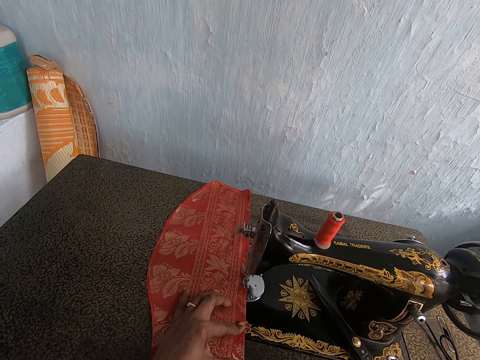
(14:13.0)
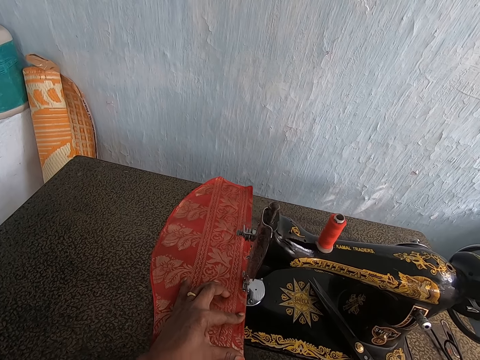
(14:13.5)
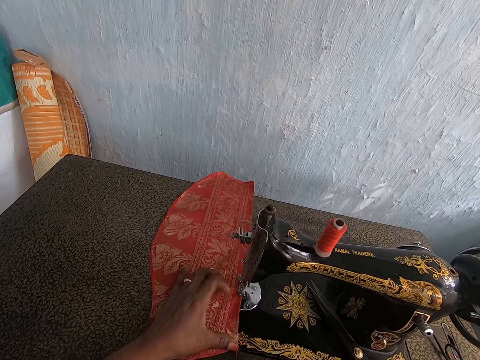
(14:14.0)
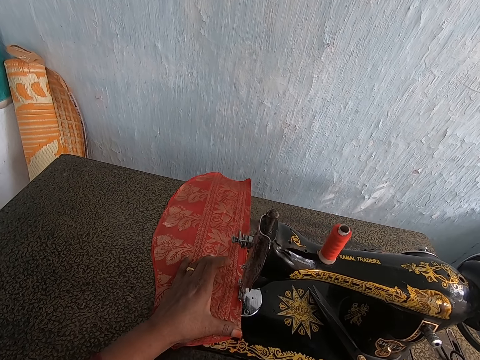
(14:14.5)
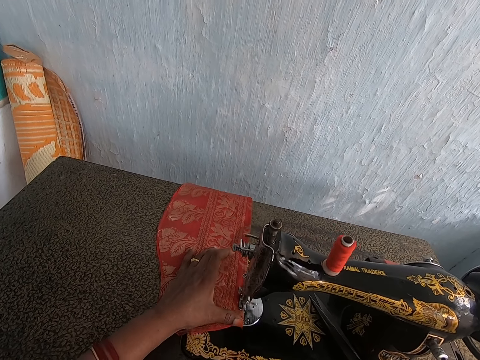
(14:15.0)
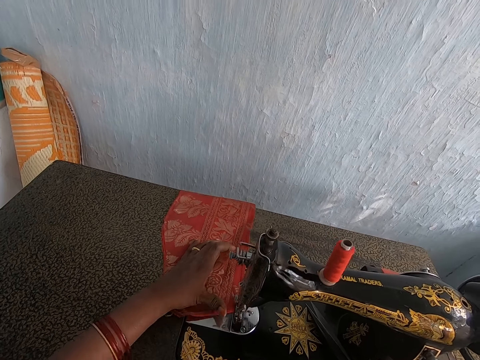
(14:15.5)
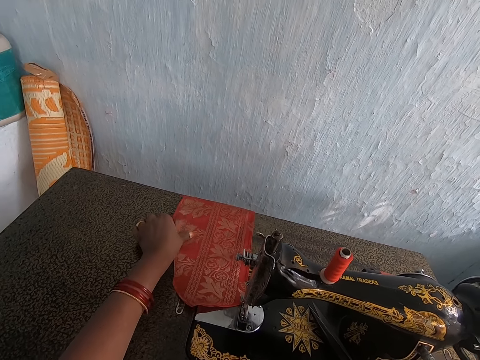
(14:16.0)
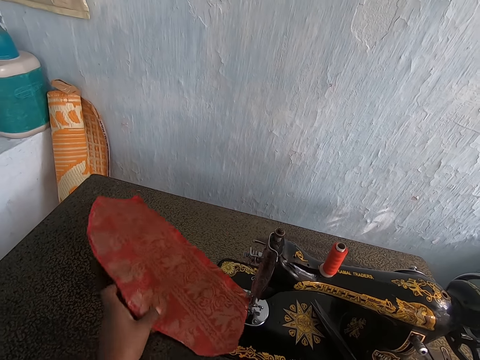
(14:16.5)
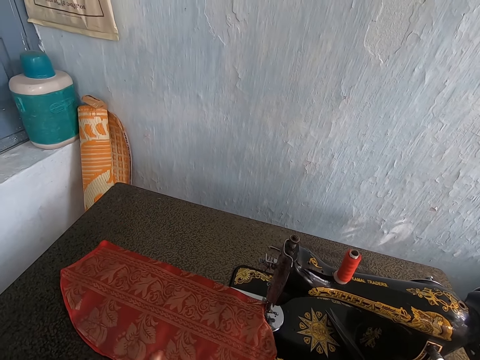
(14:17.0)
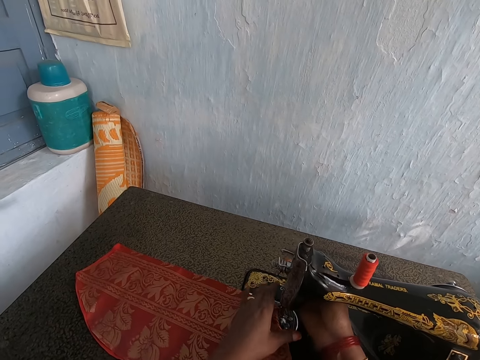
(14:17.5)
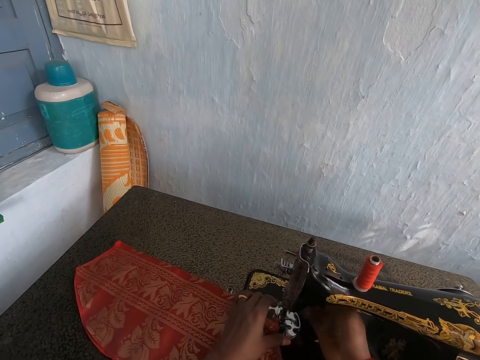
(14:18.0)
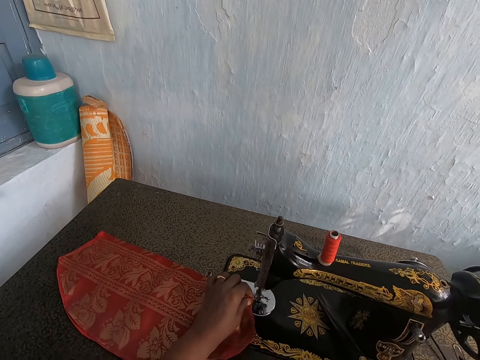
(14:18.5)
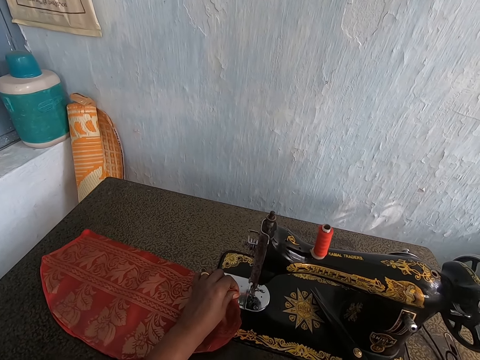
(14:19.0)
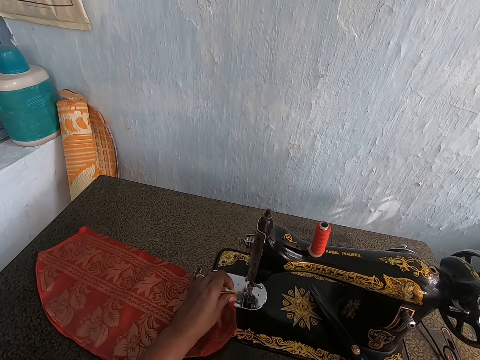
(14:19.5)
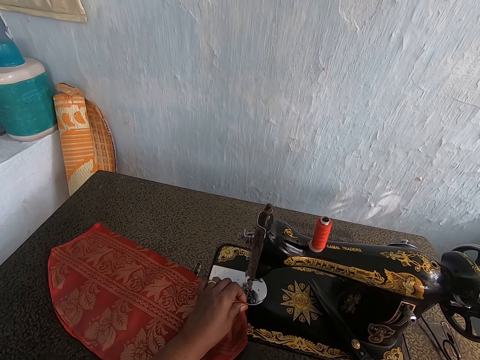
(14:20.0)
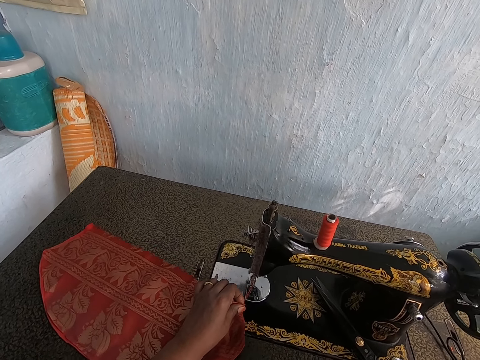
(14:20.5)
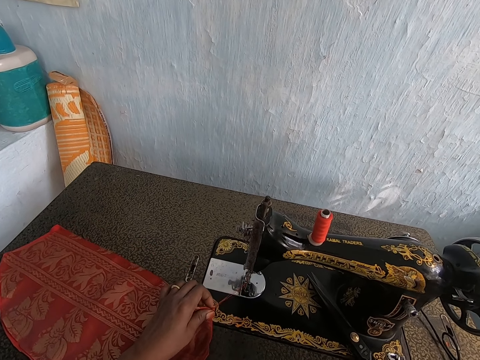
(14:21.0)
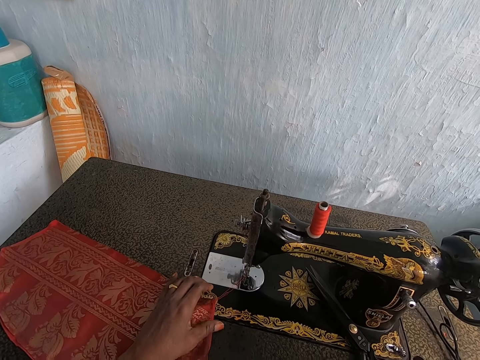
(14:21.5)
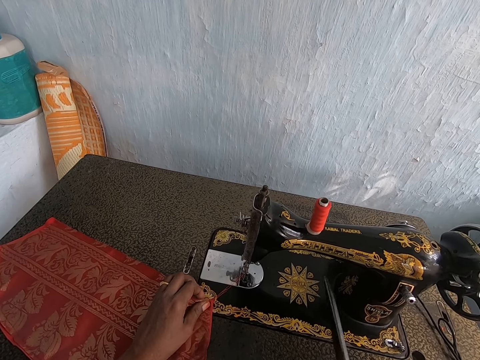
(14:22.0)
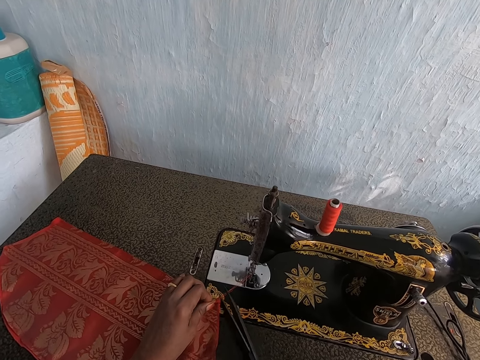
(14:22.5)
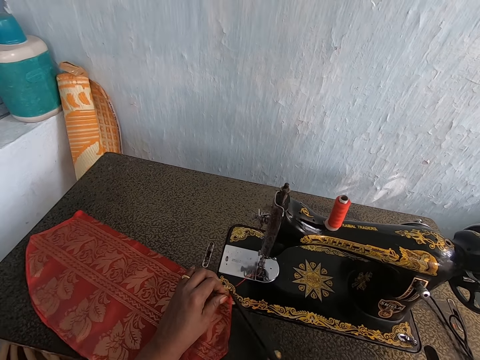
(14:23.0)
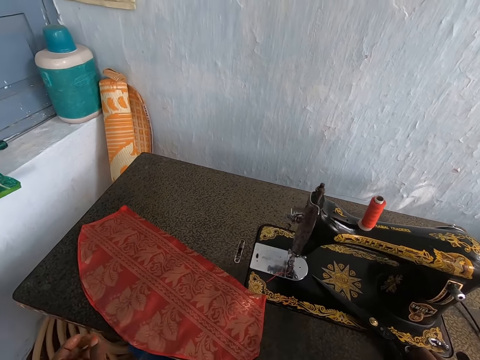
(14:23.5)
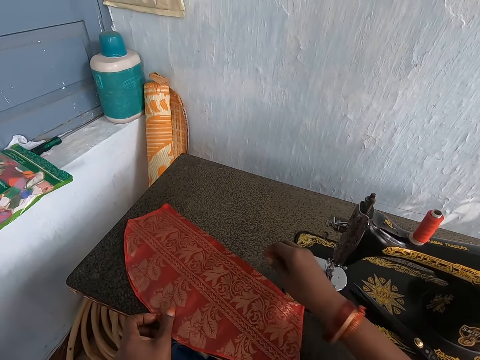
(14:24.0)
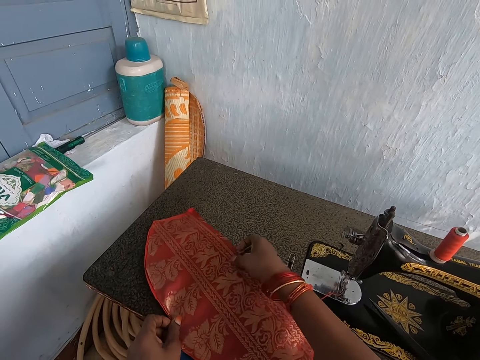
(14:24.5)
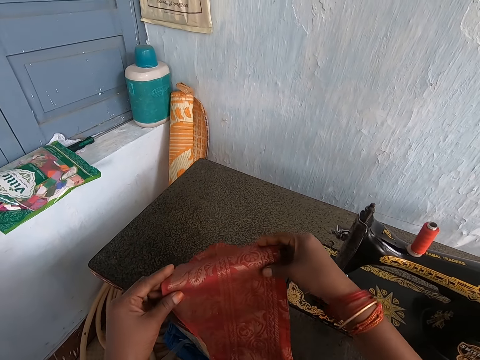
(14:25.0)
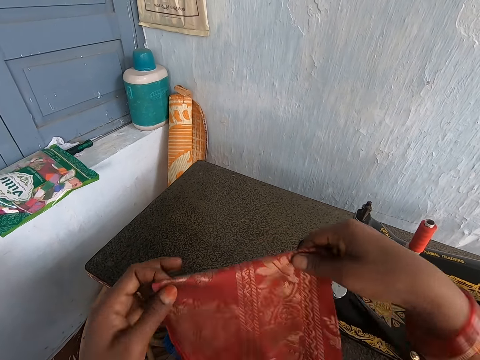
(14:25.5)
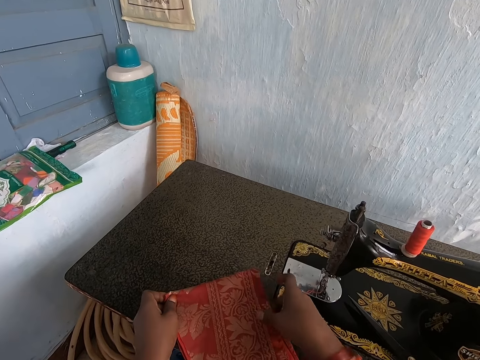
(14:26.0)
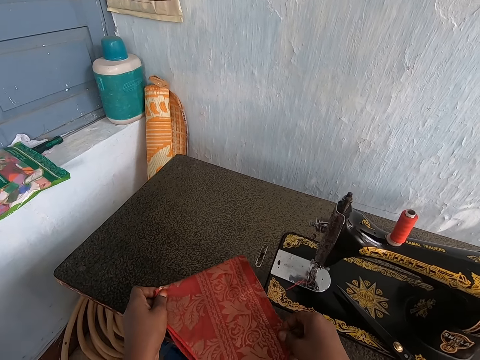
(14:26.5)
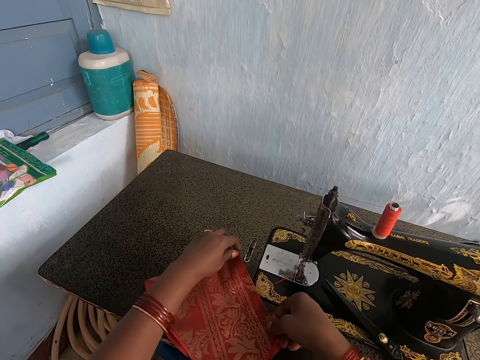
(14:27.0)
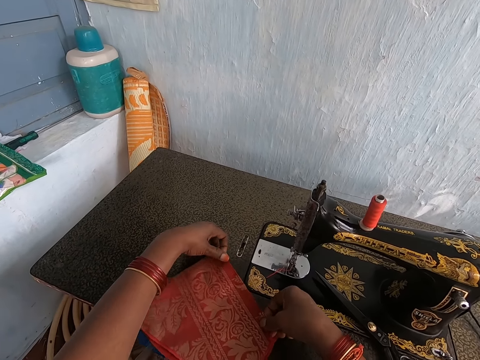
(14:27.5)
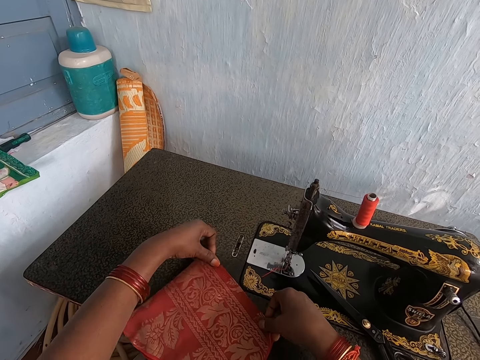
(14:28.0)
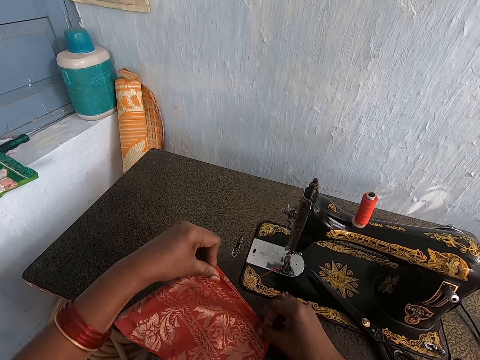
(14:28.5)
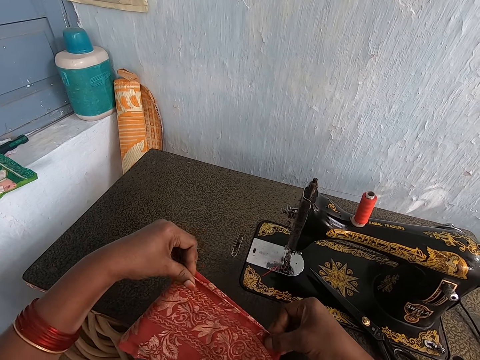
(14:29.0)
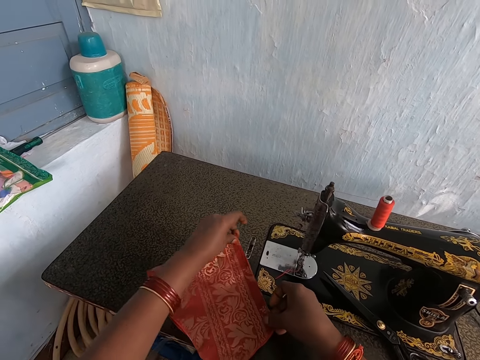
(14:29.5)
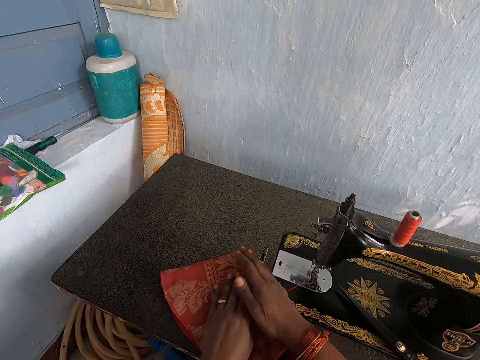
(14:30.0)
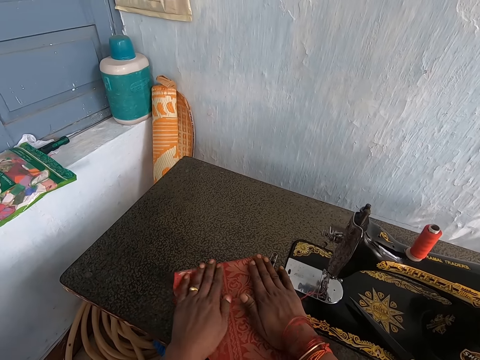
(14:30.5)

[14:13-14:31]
The camera wearer moves the red patterned cloth on the sewing machine with her left hand. She operates the presser bar lifter of the sewing machine with her right hand. She drags the red patterned cloth from the presser foot of the sewing machine with her left hand. She turns the wheel balance of the sewing machine with her right hand. She picks up the scissors on the sewing machine with her right hand. She cuts the thread between the red patterned cloth in her left hand and the presser foot of the sewing machine with the scissors in her right hand. She drops the scissors on the sewing machine with her right hand. She picks up the red patterned cloth from the sewing machine with her hands and folds the red patterned cloth with her hands. She drops the red patterned cloth on the sewing machine with her hands. She adjusts the red patterned cloth on the sewing machine with her hands.

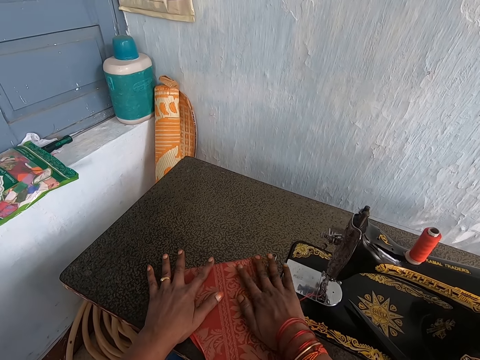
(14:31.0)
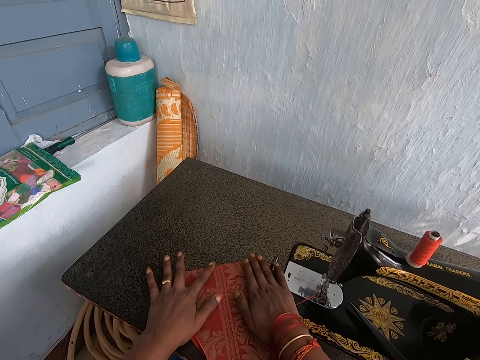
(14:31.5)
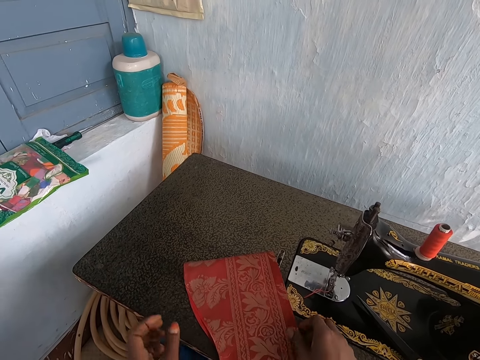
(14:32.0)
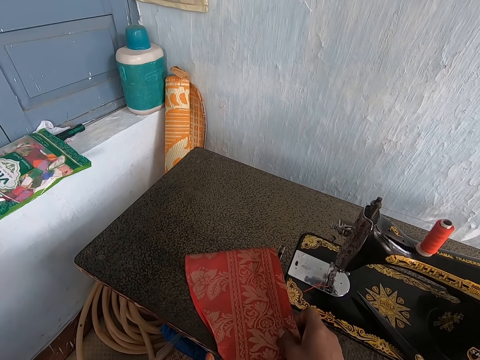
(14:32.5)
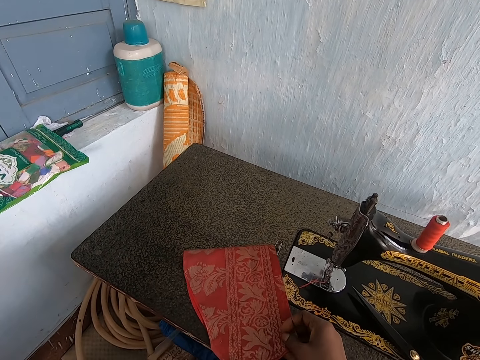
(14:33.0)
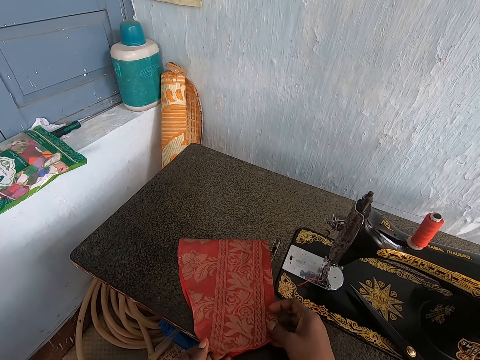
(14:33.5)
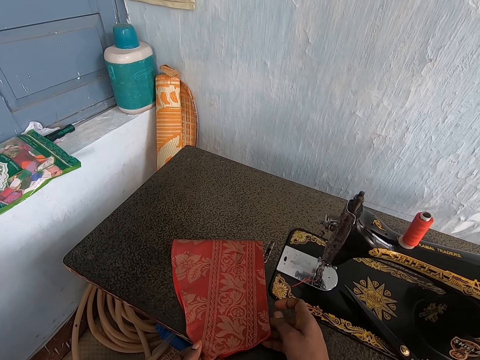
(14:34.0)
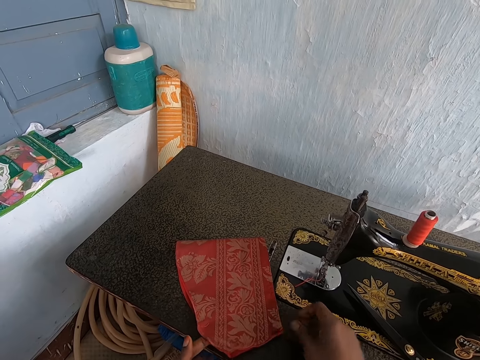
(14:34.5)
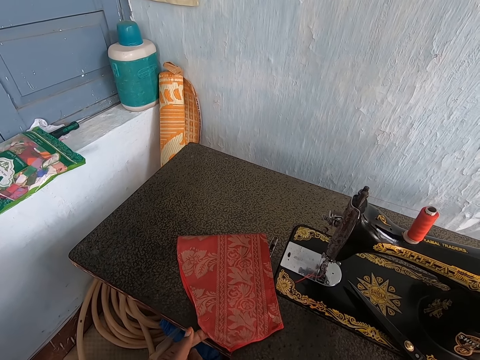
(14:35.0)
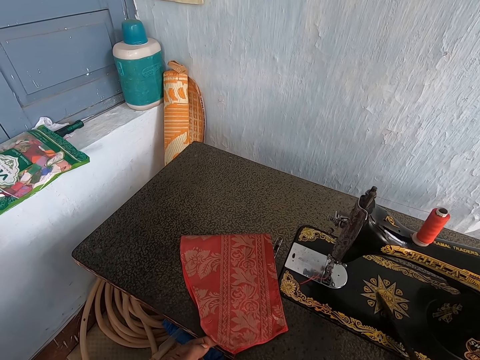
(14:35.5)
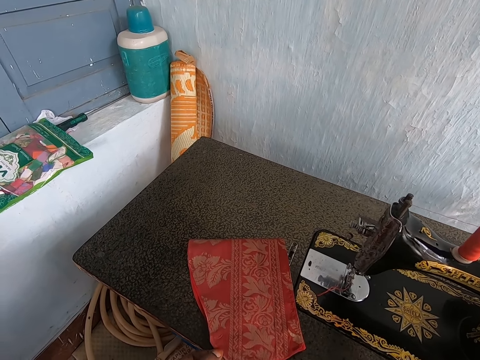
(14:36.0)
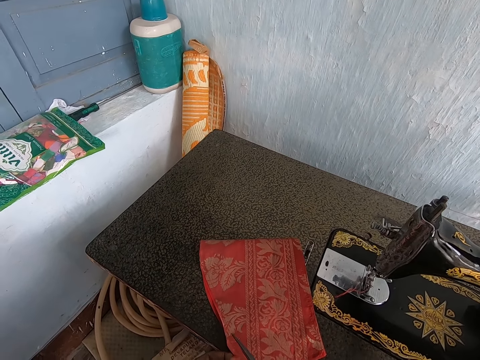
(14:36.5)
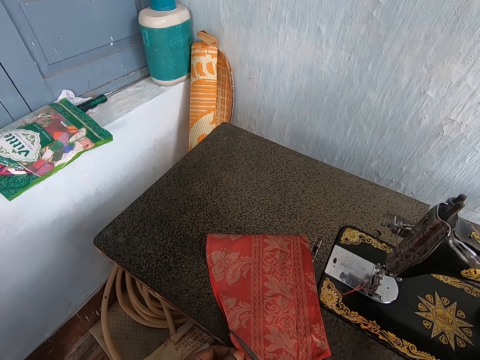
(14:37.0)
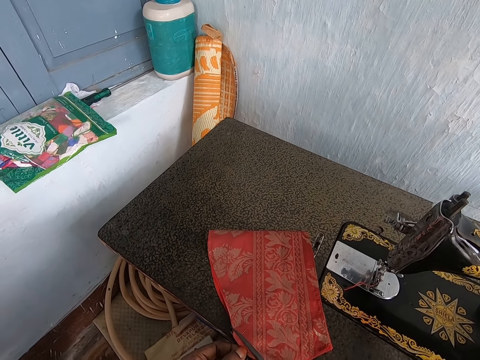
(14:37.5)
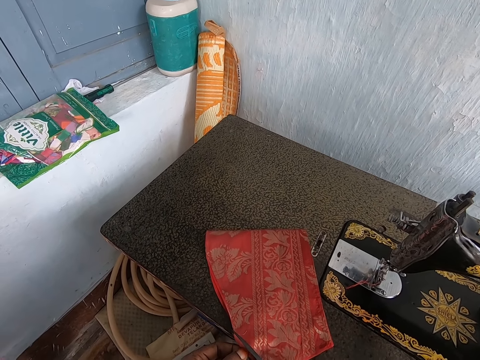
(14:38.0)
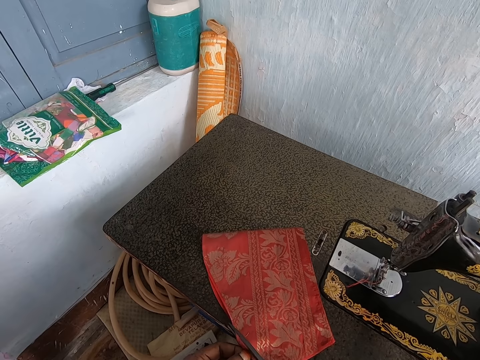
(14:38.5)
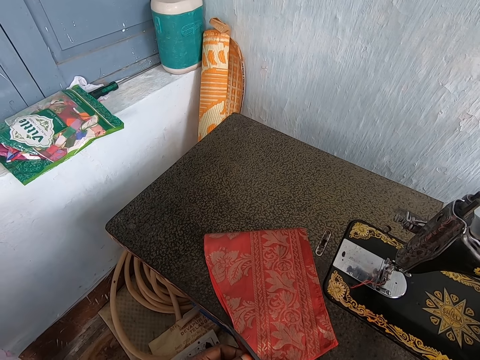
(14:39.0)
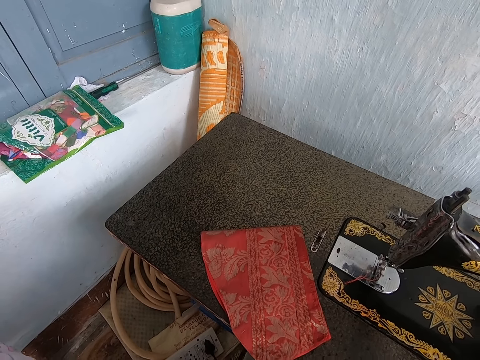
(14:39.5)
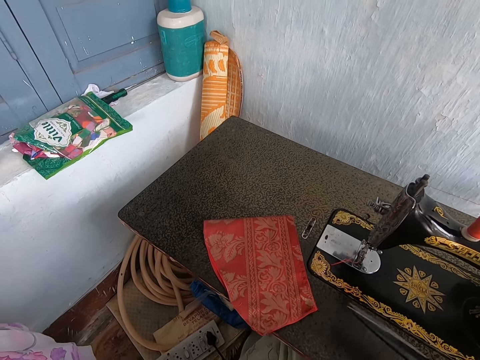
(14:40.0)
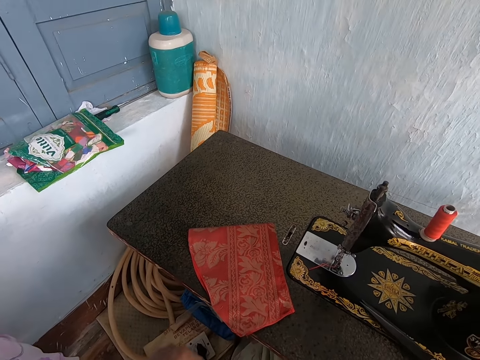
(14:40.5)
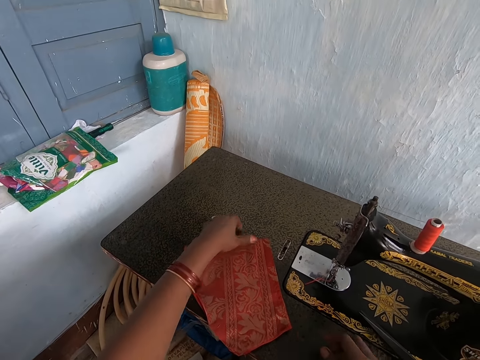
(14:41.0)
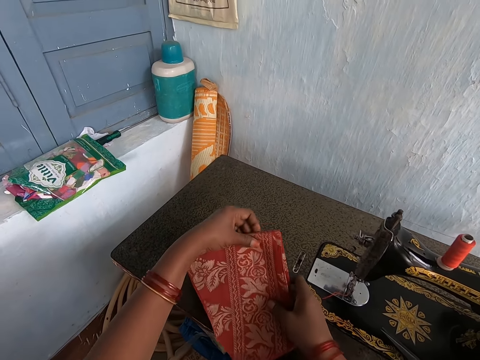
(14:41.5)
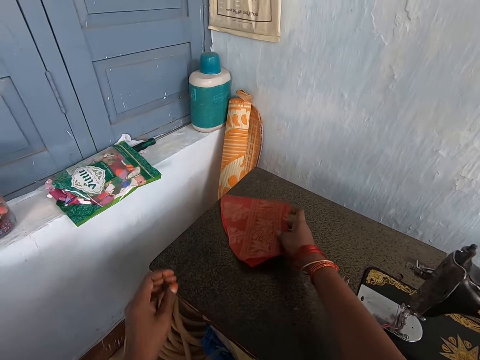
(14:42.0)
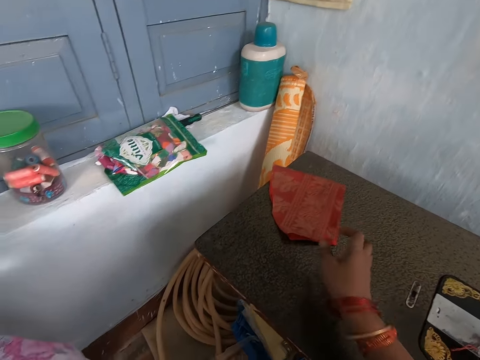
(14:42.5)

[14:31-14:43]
The camera wearer picks up the scissors from the sewing machine with her right hand. She trims the red patterned cloth with the scissors in her right hand. She drops the scissors on the sewing machine with her right hand. She moves the red patterned cloth on the sewing machine with her hands.
